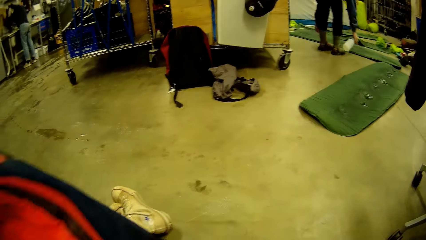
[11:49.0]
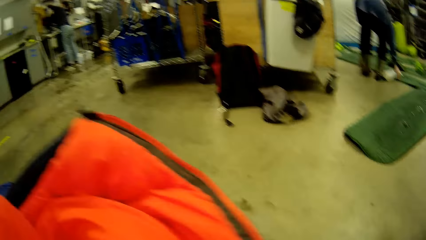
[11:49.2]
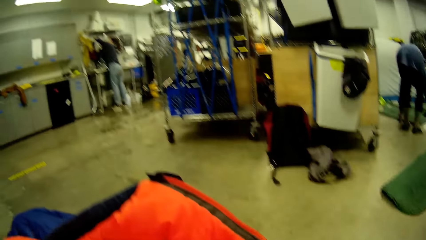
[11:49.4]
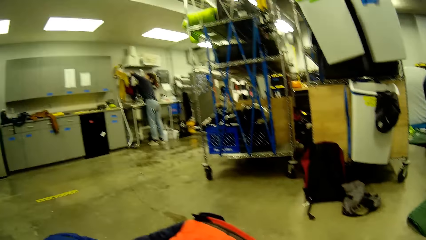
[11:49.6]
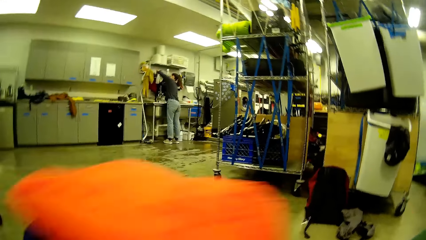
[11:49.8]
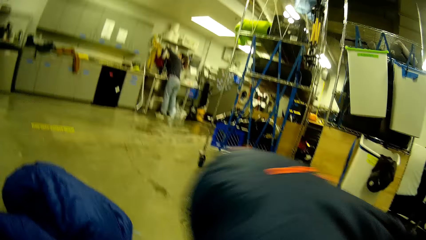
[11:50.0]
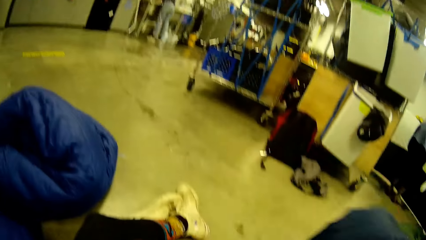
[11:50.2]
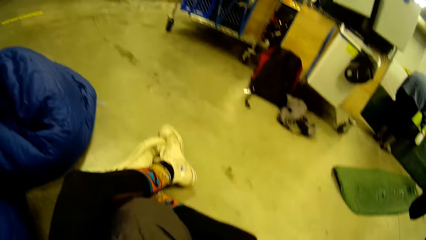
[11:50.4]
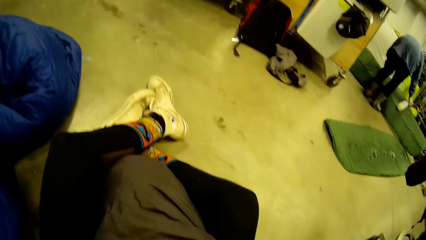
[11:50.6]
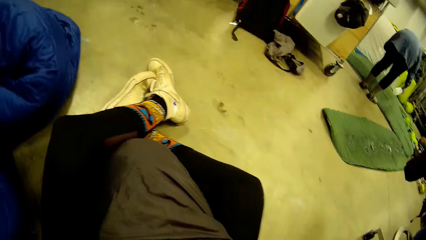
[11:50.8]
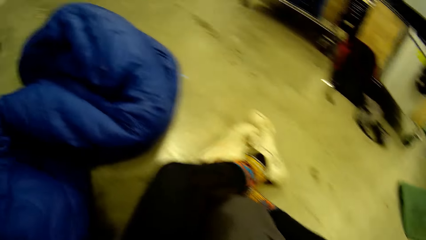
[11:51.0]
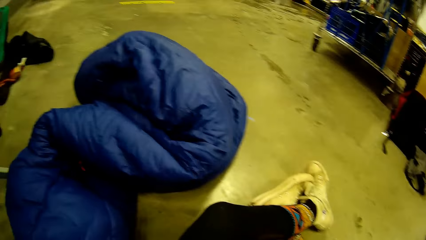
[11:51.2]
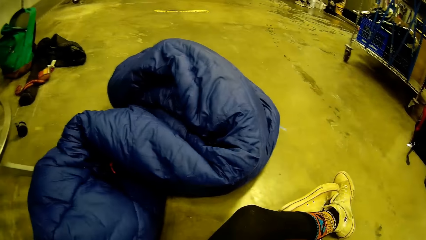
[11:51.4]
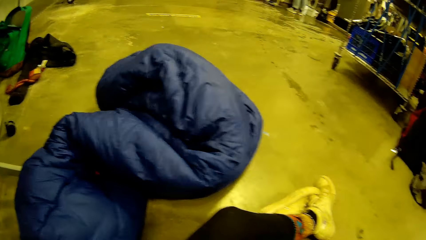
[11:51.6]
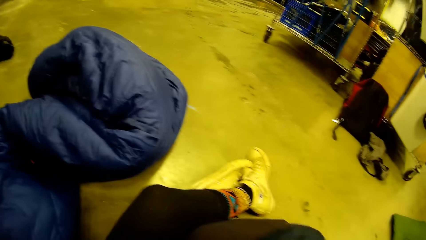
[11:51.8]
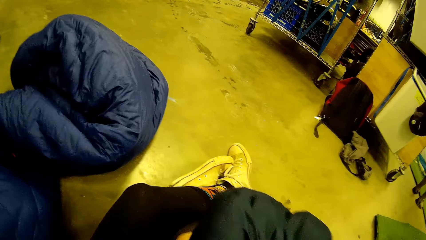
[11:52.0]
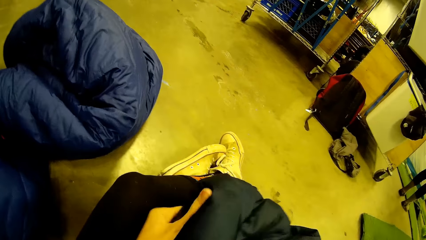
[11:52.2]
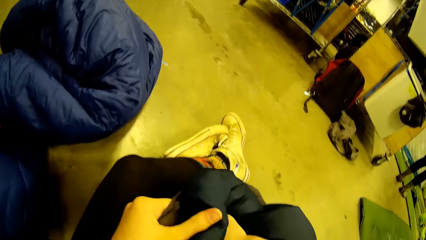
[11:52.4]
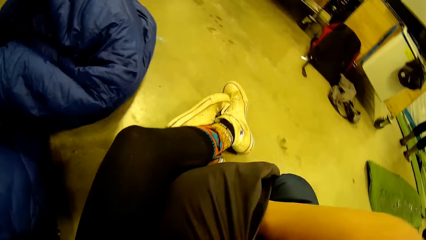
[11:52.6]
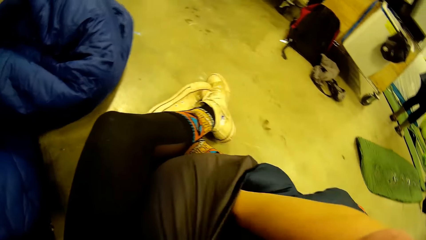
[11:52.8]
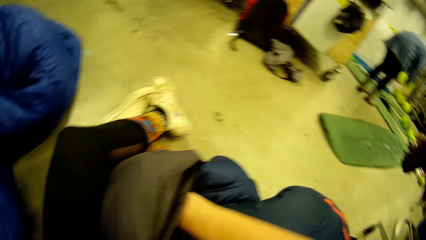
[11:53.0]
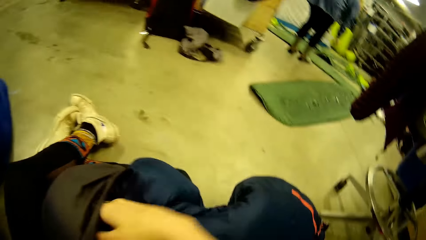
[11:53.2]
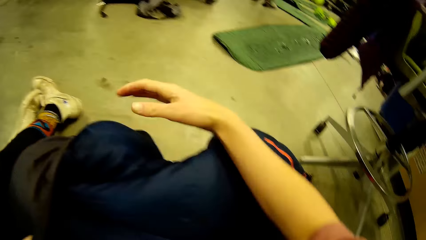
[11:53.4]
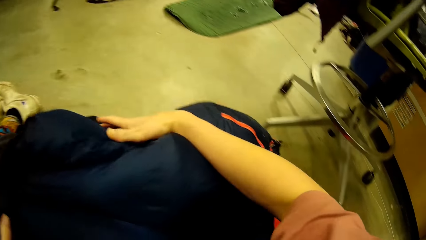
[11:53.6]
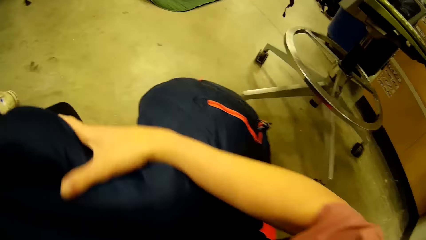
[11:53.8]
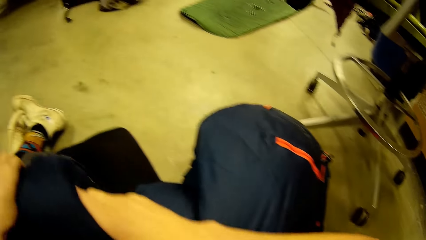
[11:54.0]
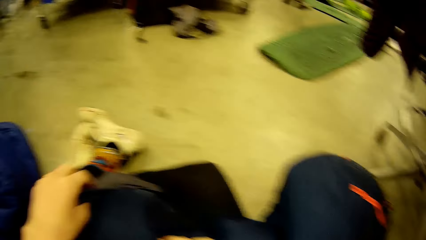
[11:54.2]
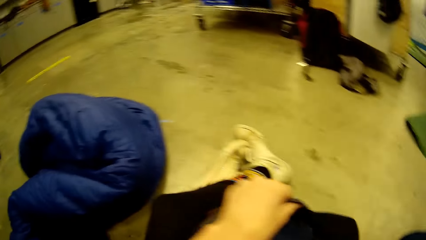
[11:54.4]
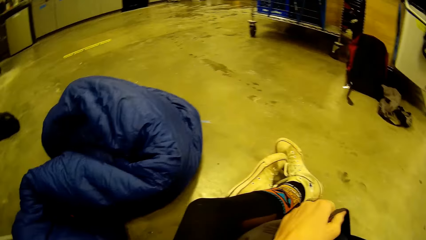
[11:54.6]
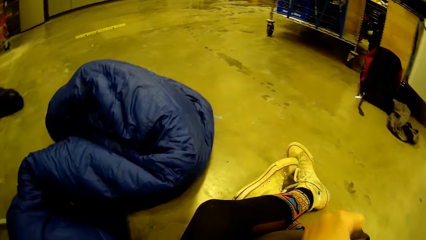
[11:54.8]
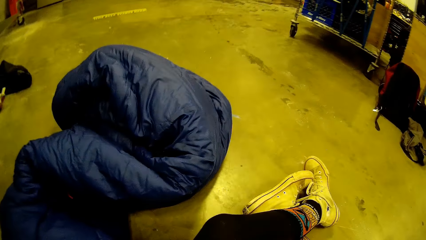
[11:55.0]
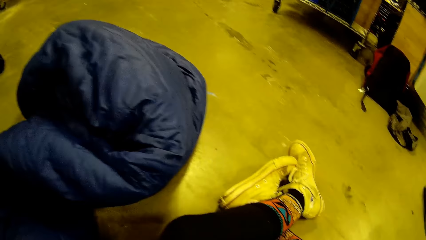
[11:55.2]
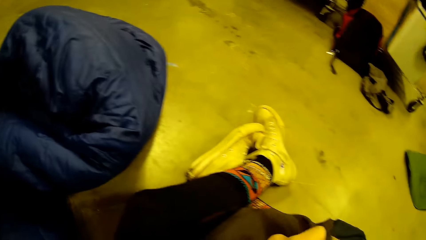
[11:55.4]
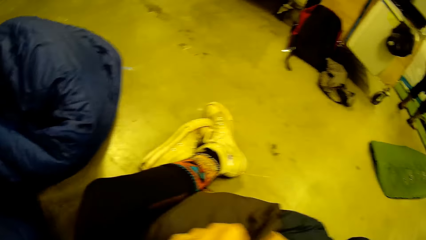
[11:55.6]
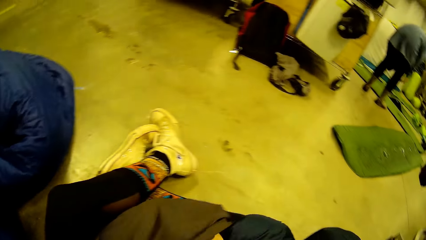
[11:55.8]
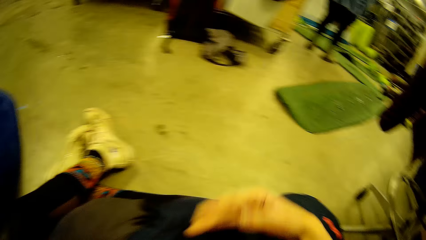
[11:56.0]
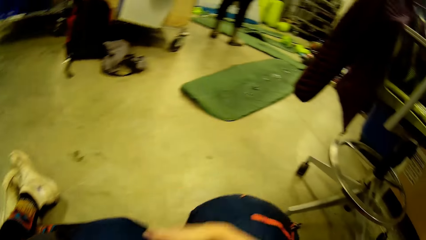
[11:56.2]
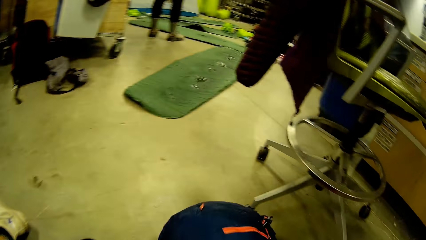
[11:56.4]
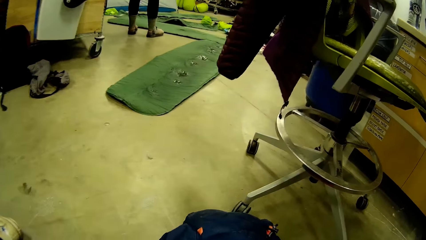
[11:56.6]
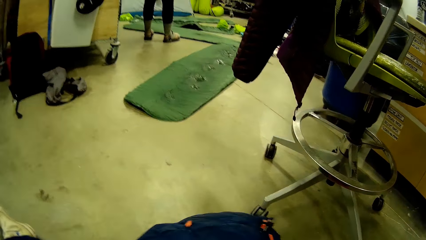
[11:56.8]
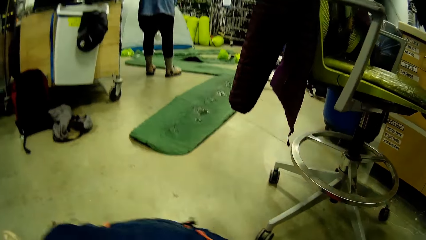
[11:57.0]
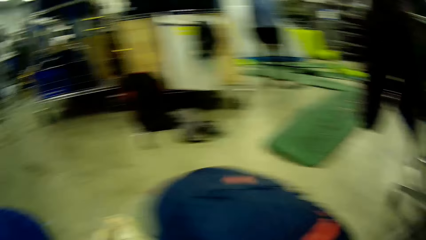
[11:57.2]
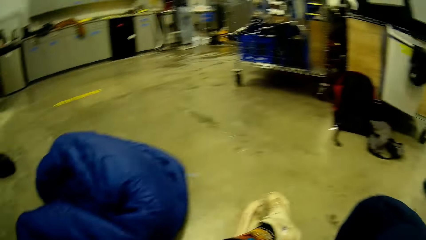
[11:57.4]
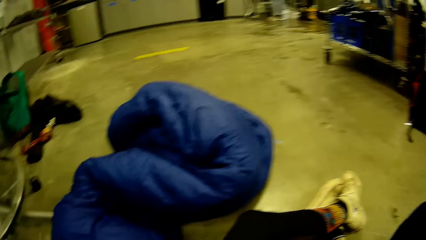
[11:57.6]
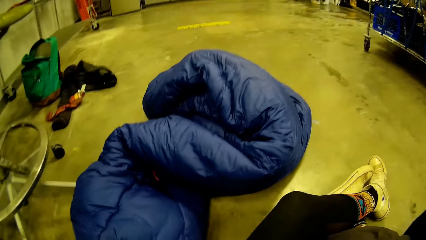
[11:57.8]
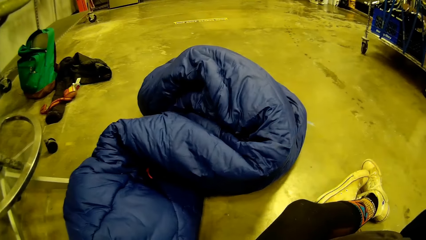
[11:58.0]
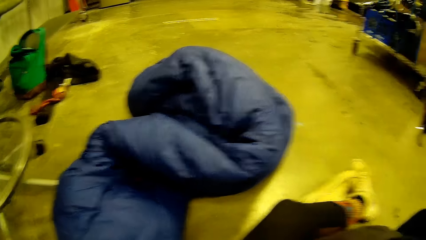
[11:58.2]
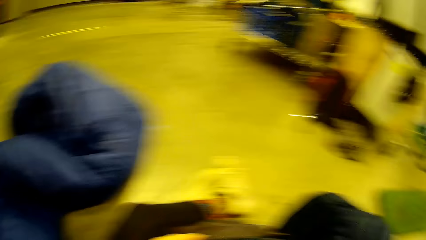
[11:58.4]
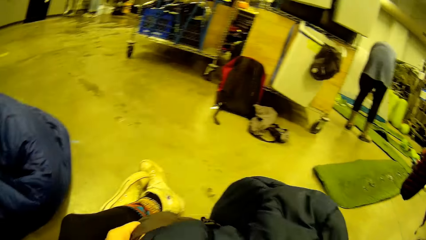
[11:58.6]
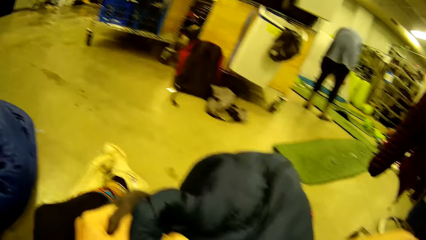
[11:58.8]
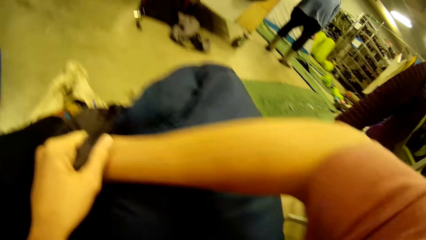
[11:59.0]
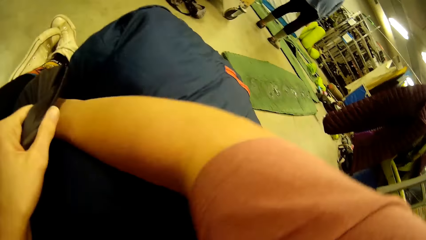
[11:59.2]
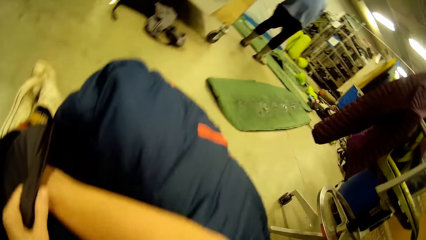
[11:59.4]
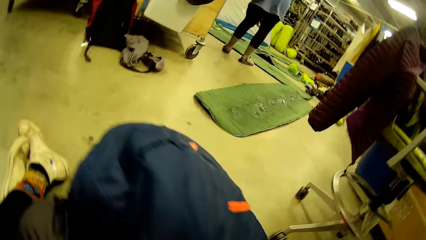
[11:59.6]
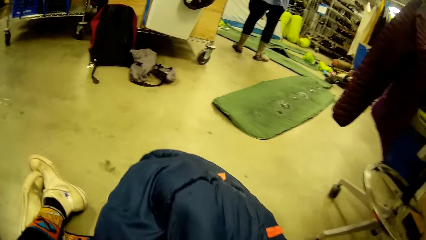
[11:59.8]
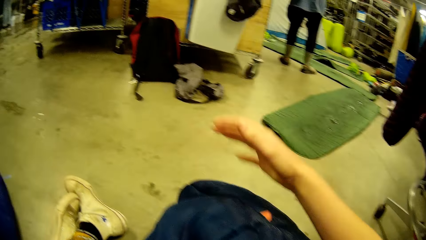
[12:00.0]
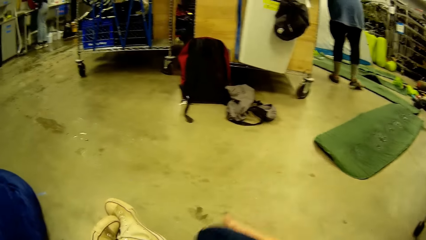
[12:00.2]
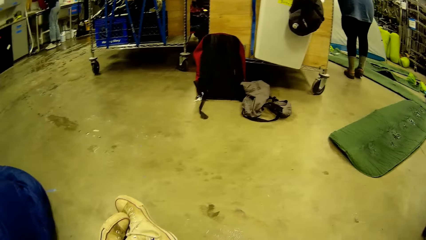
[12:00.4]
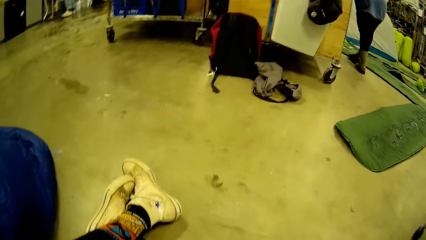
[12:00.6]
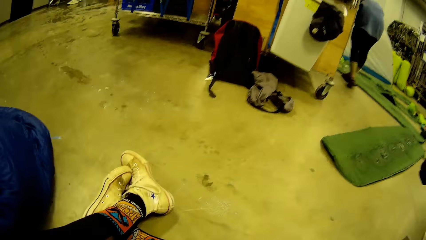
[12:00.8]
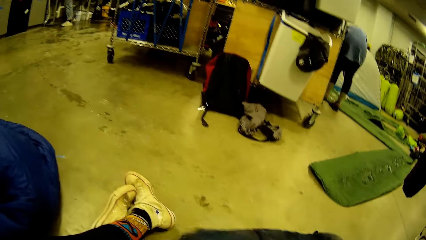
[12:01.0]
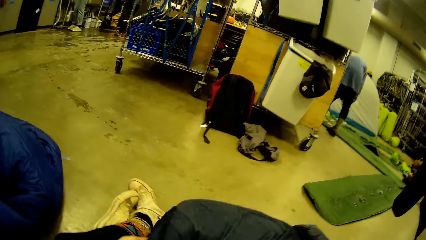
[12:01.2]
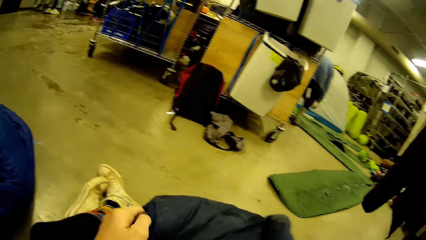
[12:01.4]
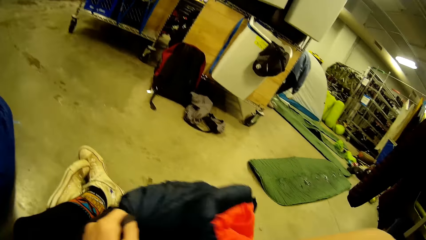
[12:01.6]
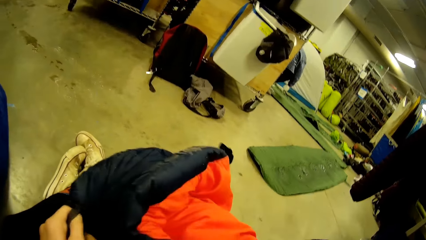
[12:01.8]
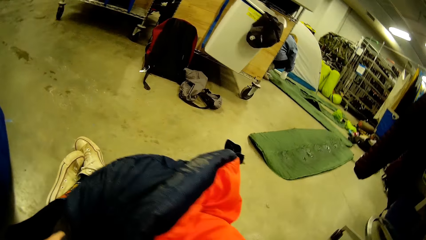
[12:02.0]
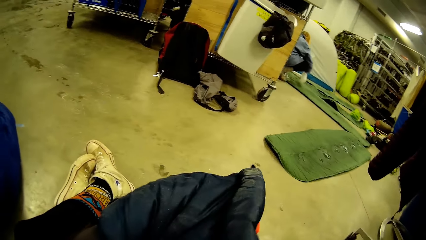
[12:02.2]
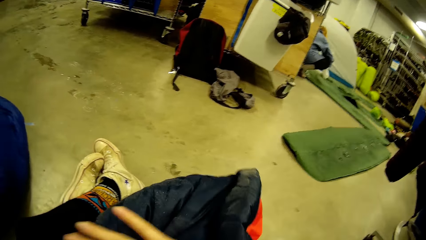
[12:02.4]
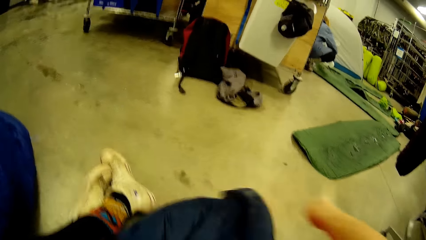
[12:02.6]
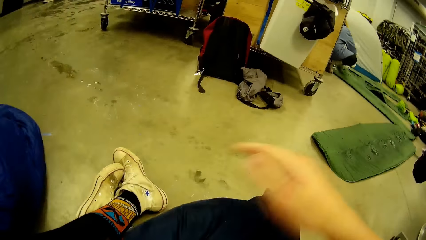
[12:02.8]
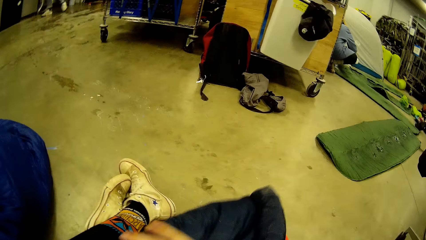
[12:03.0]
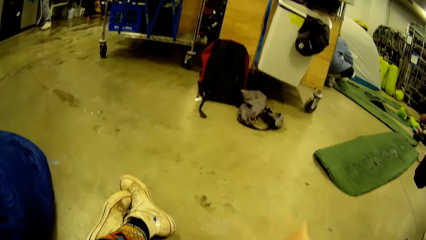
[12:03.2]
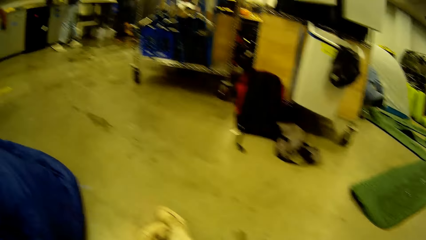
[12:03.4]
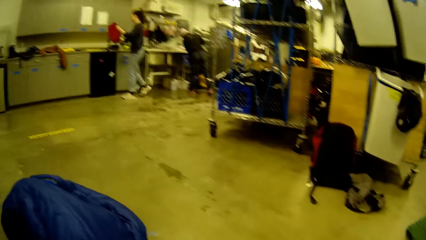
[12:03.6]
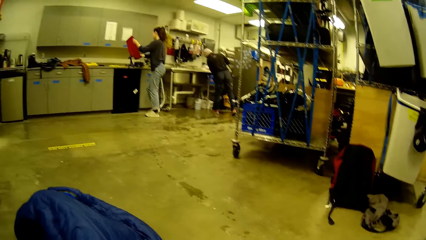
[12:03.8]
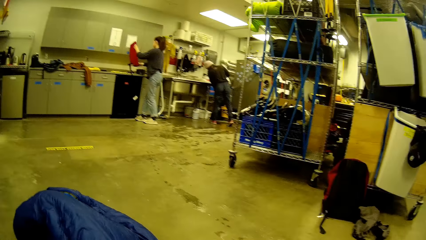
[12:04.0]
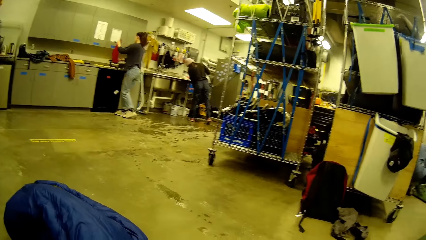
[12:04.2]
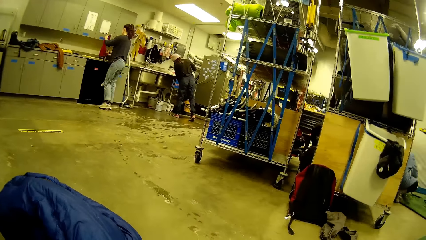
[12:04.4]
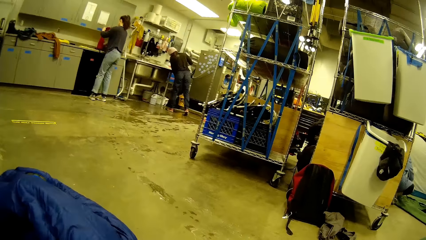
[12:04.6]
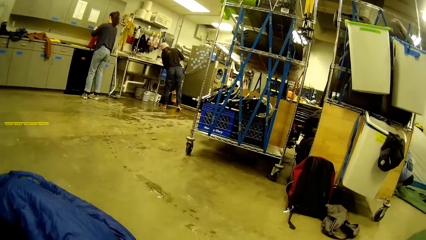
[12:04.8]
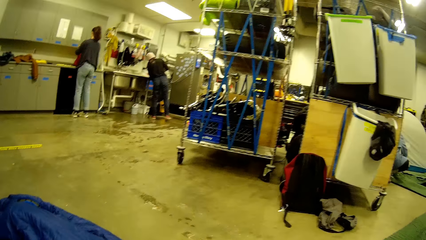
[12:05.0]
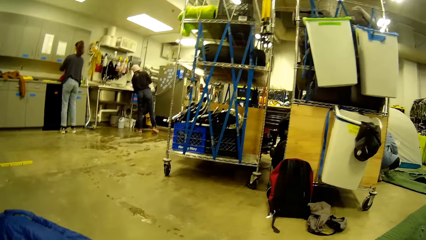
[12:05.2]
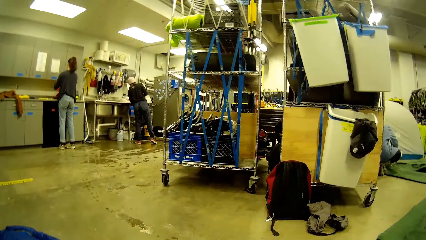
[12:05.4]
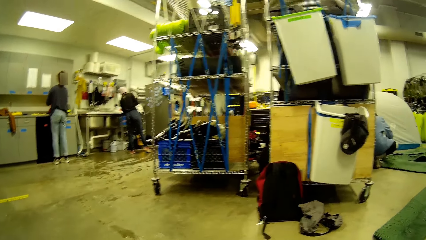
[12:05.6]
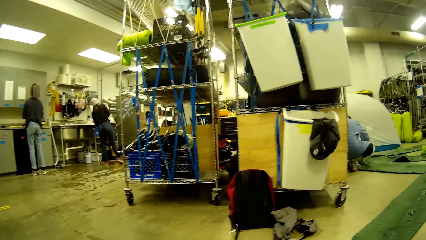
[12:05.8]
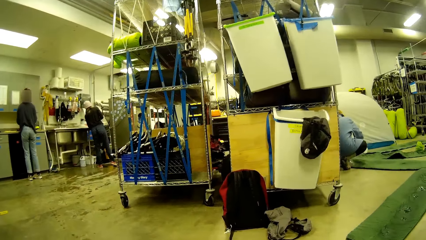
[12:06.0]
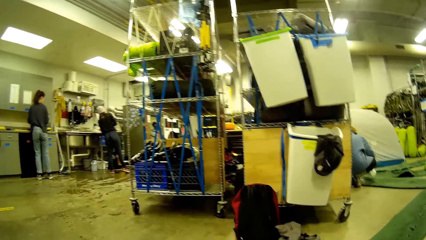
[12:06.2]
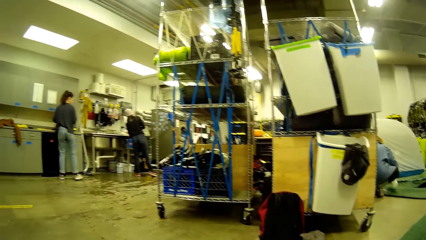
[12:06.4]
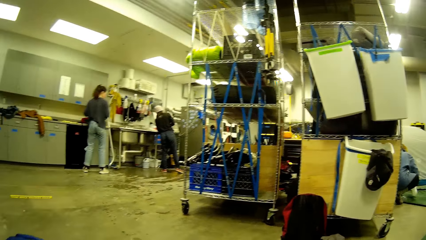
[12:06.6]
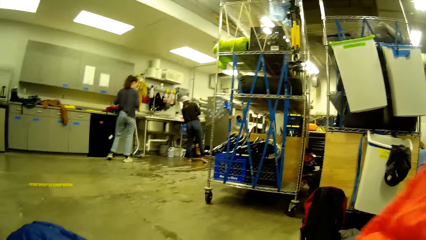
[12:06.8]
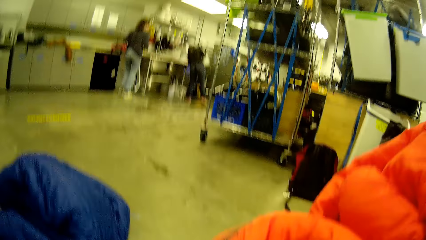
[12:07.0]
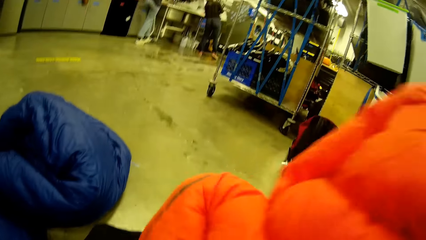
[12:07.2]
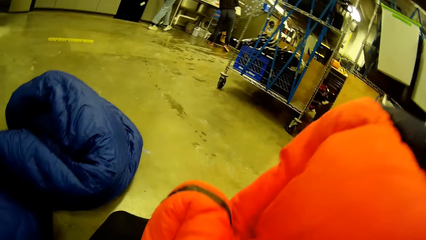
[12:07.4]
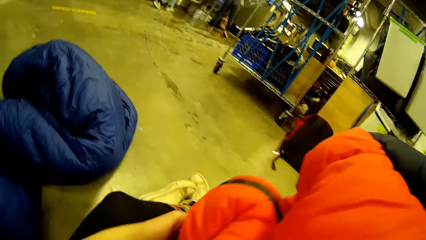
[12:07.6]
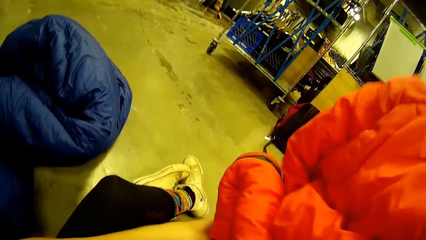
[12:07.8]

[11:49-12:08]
The camera wearer holds up a duvet with his left hand. He drops the duvet on the floor. He looks around. He puts the duvet into the black bag with both hands. He looks around. He looks around again. He lifts the bag up. A woman sprays a green mat on the floor from a bottle in her right hand. The camera wearer looks around. Another woman stands in front of the sink. A person walks a few steps, puts the bag on top of the cabinet, and walks towards the cabinet.
